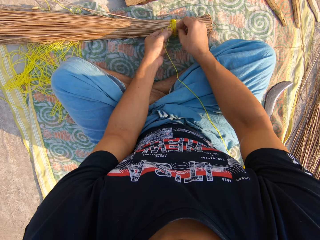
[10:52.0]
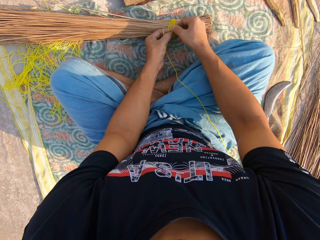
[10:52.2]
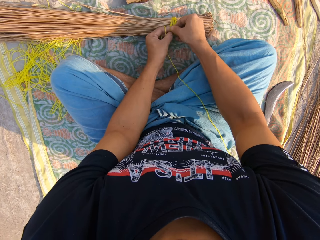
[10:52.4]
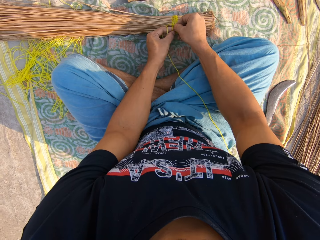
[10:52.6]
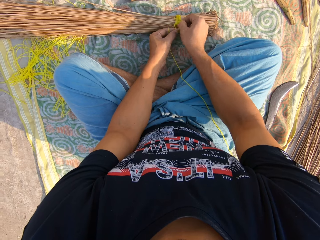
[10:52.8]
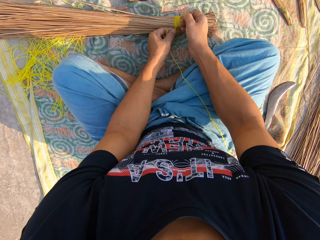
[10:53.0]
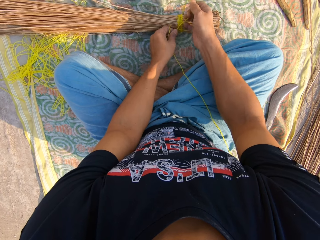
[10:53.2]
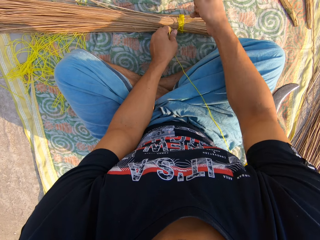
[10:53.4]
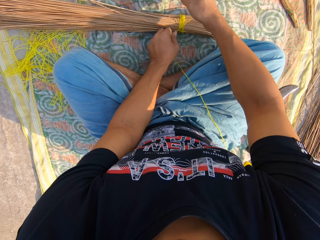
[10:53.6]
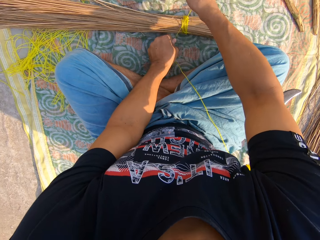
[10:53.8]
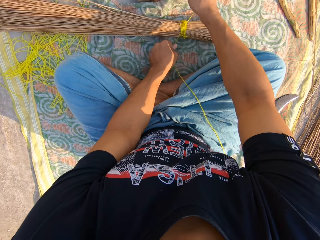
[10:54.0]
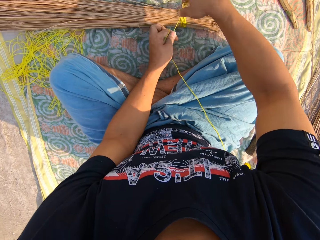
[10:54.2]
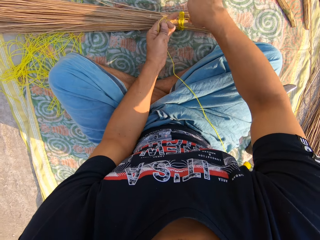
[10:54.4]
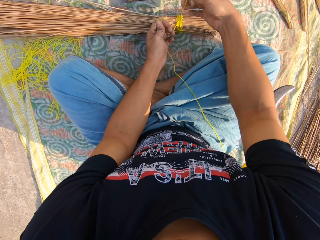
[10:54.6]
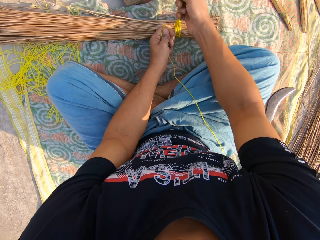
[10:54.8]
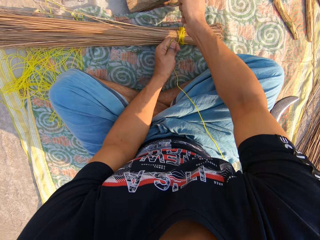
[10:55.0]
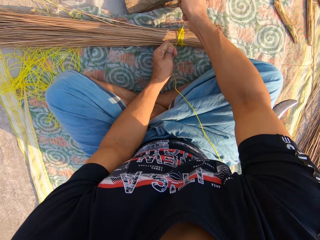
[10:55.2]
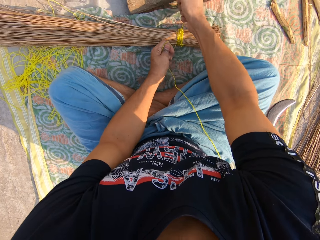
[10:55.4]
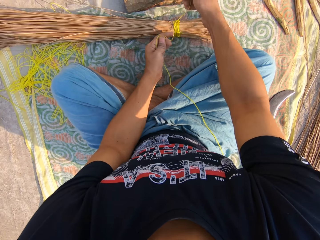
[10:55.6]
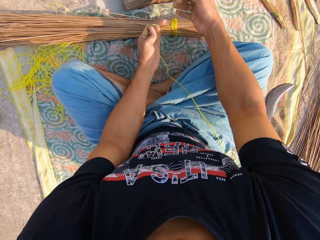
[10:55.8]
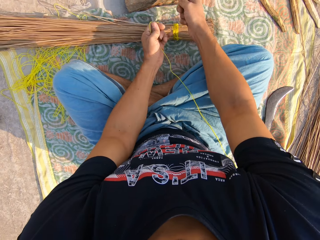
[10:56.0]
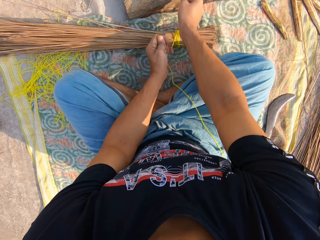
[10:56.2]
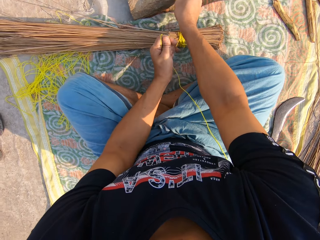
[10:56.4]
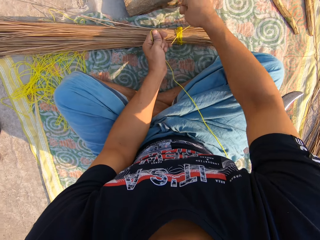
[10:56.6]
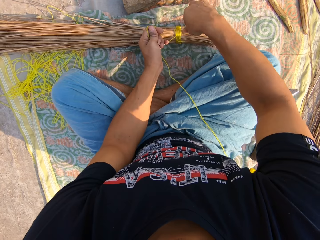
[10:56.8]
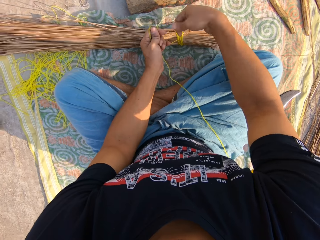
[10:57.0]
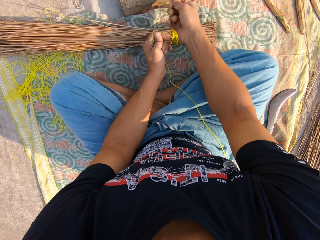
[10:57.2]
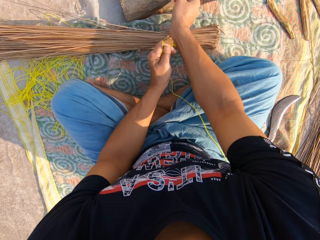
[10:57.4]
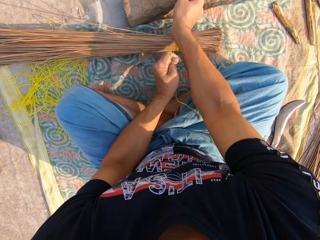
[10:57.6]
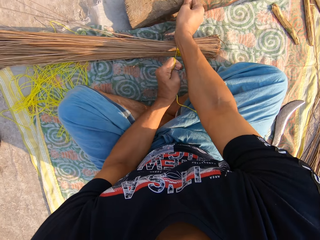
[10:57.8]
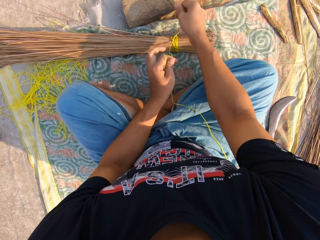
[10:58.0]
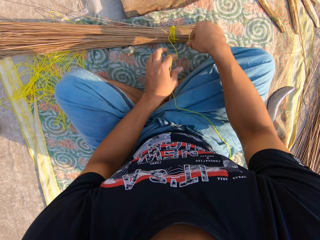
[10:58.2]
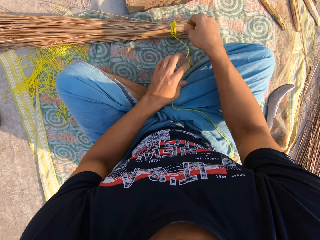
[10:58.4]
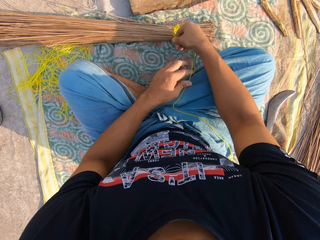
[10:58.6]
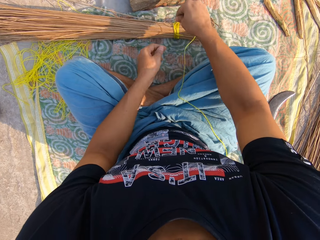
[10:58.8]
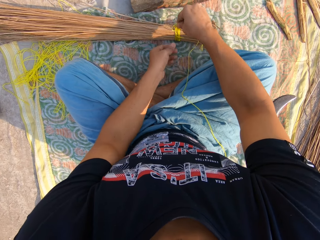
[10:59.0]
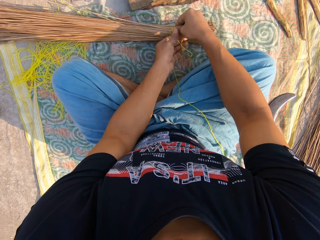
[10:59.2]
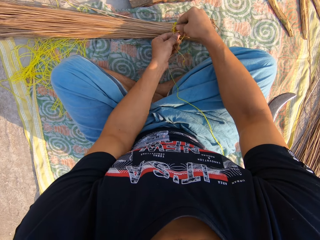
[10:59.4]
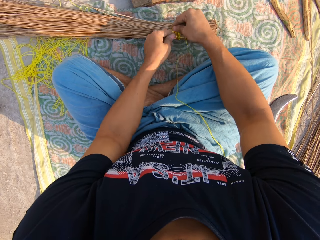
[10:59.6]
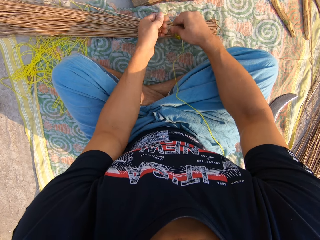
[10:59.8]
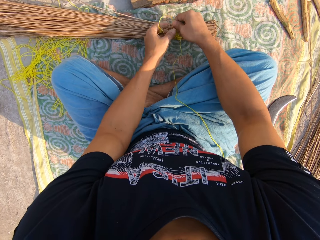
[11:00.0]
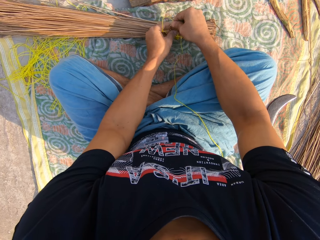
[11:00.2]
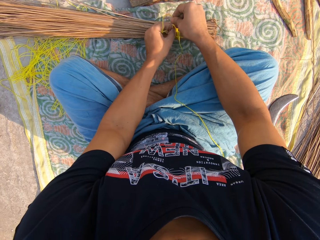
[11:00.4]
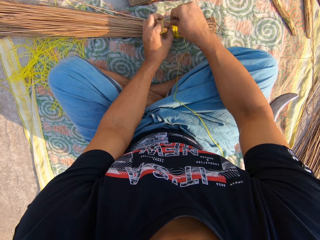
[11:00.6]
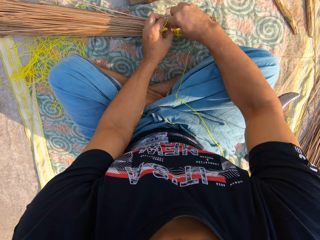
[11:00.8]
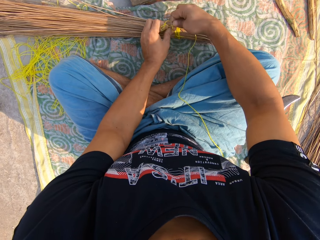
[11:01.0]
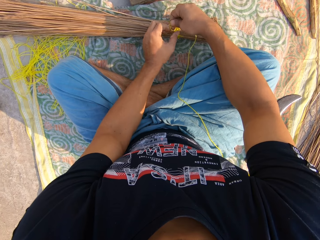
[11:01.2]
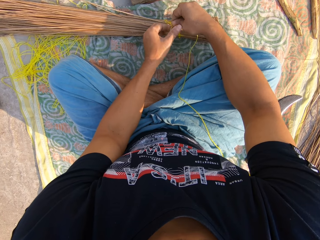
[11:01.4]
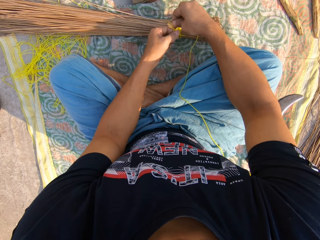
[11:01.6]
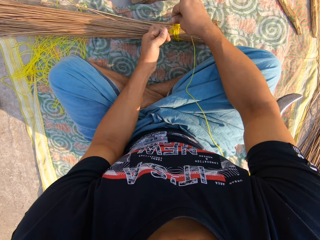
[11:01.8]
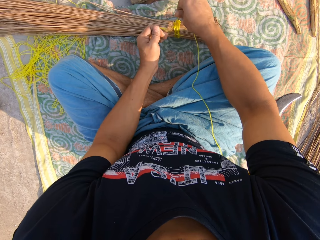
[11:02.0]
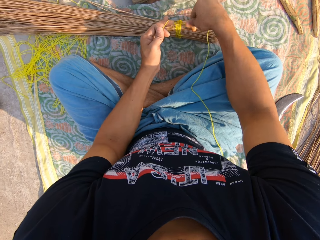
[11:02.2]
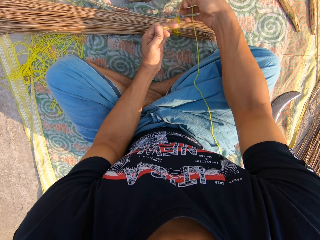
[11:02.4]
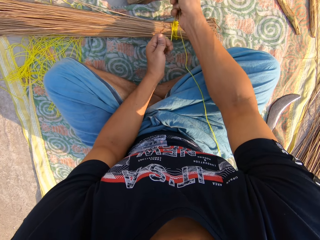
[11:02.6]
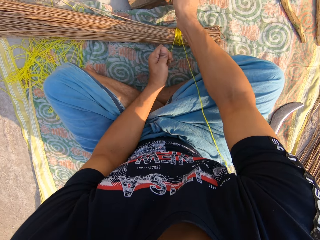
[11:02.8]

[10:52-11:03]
The camera wearer tightens the rope. They tie a knot.

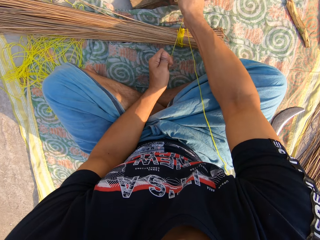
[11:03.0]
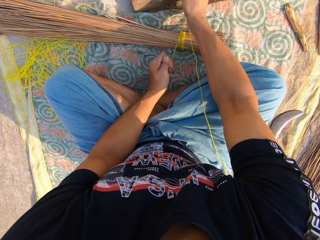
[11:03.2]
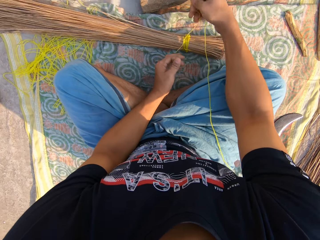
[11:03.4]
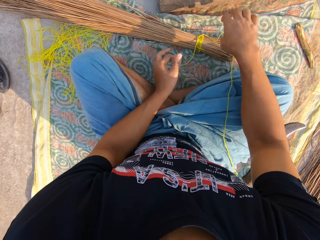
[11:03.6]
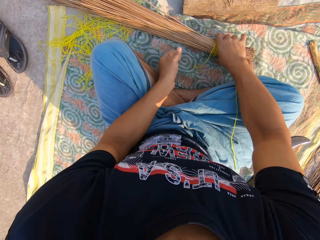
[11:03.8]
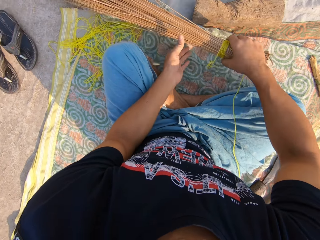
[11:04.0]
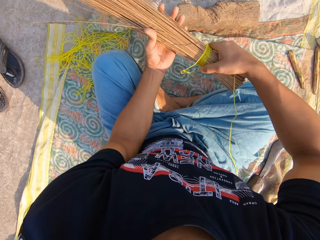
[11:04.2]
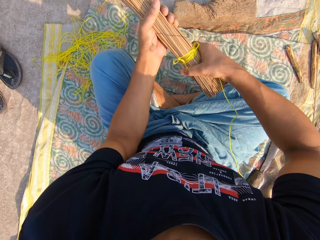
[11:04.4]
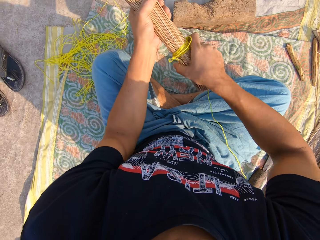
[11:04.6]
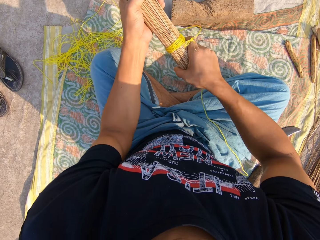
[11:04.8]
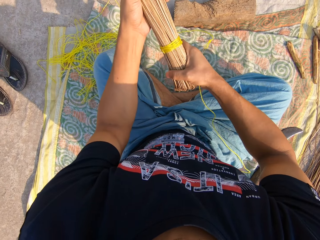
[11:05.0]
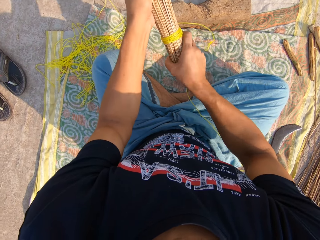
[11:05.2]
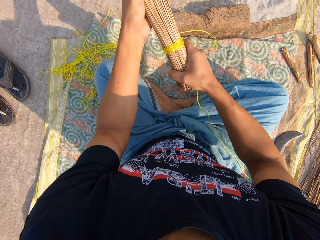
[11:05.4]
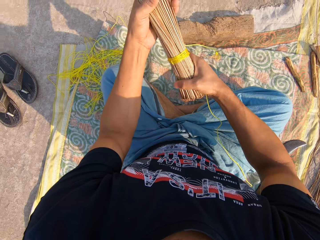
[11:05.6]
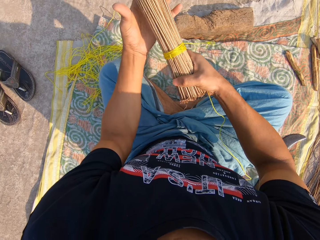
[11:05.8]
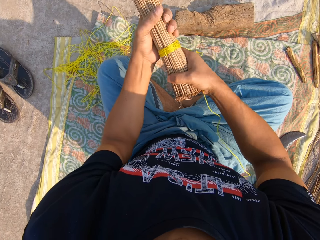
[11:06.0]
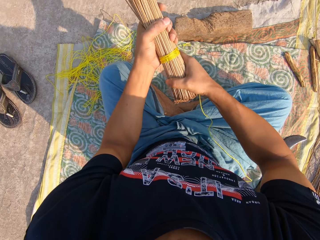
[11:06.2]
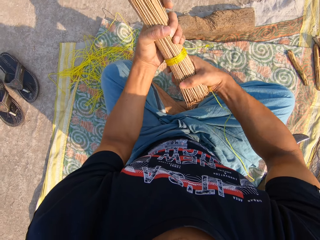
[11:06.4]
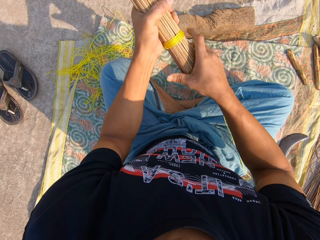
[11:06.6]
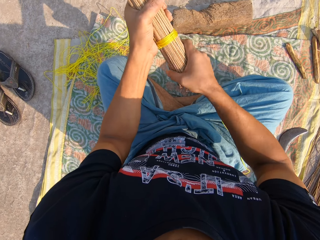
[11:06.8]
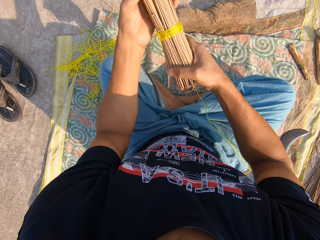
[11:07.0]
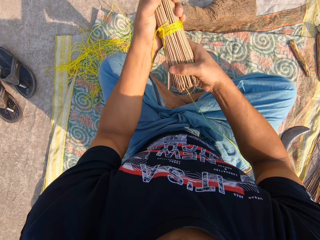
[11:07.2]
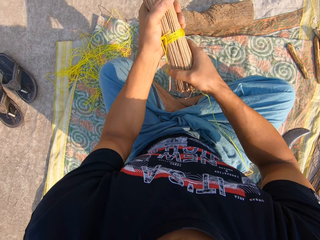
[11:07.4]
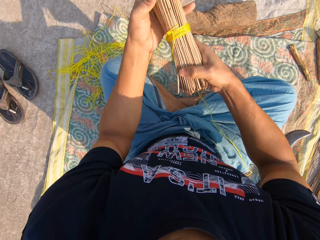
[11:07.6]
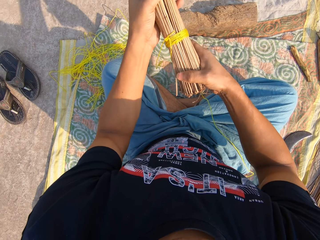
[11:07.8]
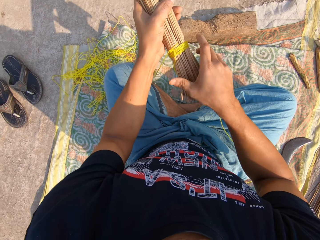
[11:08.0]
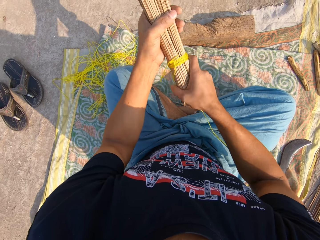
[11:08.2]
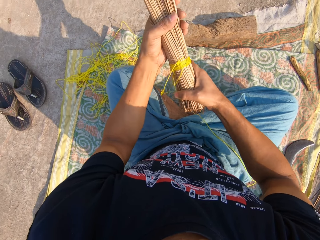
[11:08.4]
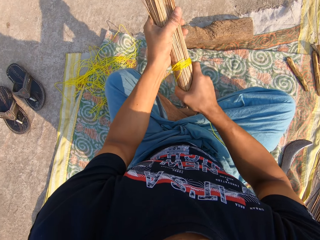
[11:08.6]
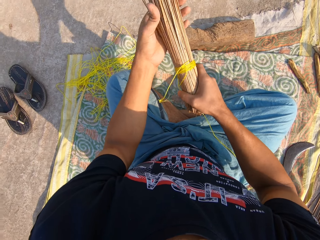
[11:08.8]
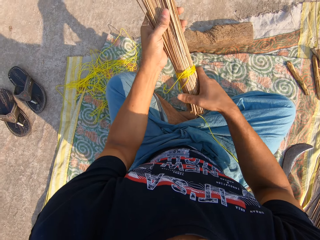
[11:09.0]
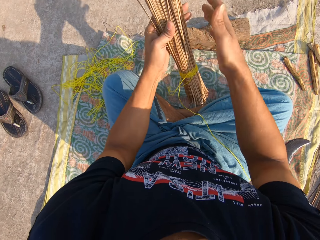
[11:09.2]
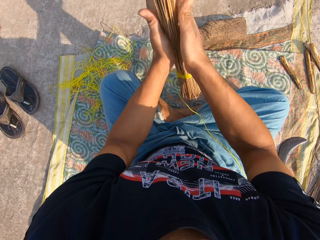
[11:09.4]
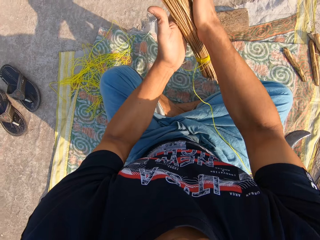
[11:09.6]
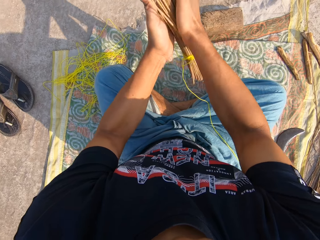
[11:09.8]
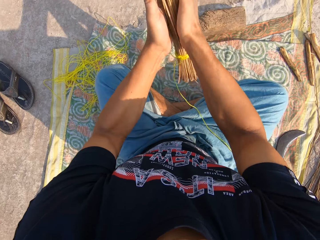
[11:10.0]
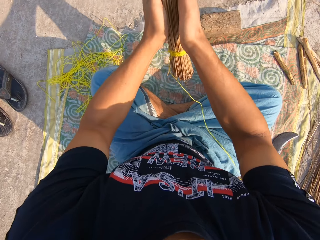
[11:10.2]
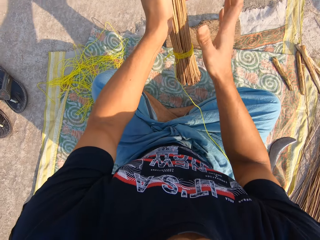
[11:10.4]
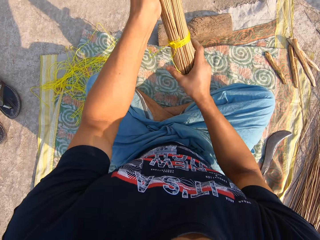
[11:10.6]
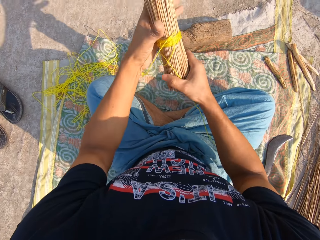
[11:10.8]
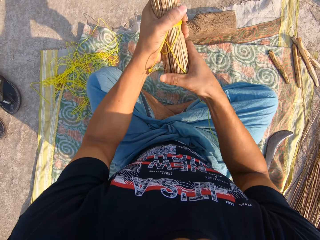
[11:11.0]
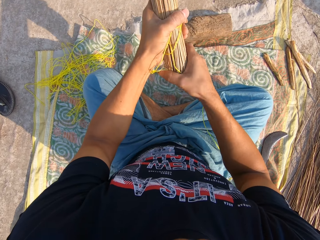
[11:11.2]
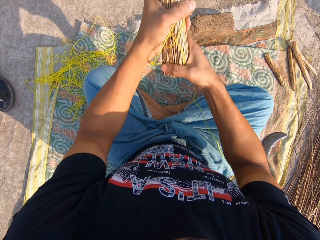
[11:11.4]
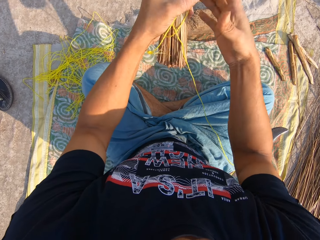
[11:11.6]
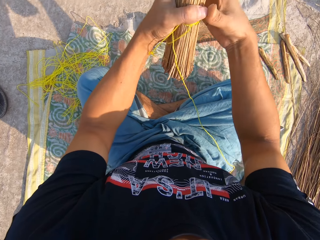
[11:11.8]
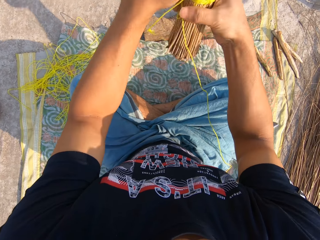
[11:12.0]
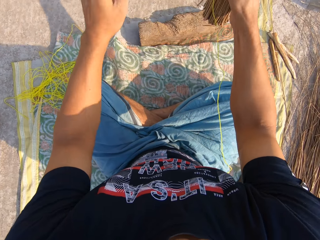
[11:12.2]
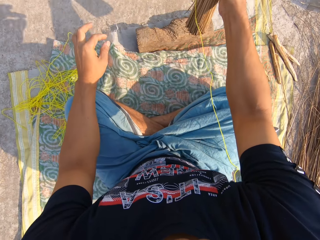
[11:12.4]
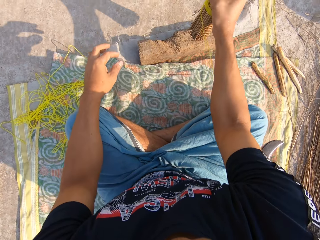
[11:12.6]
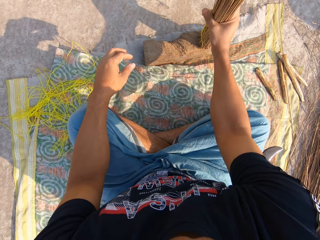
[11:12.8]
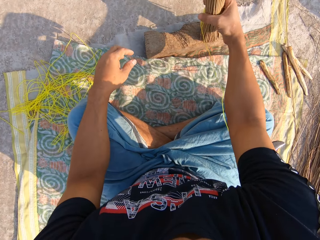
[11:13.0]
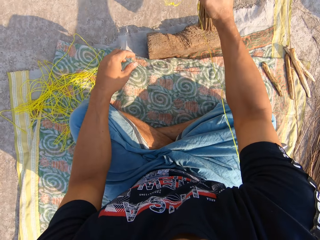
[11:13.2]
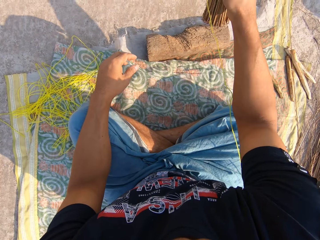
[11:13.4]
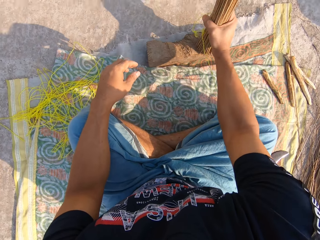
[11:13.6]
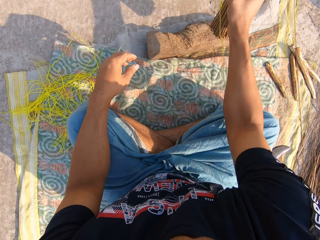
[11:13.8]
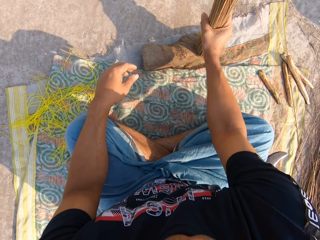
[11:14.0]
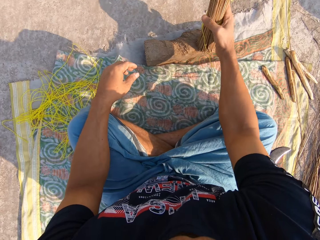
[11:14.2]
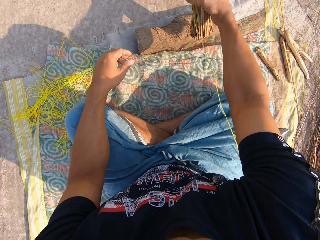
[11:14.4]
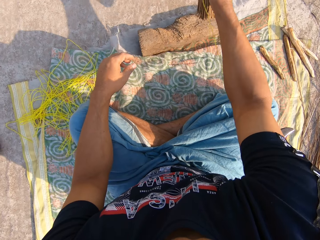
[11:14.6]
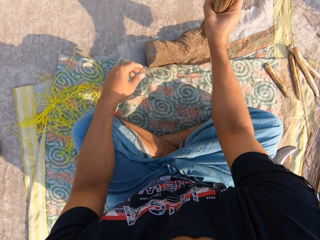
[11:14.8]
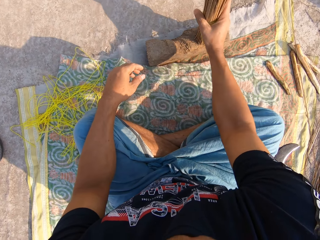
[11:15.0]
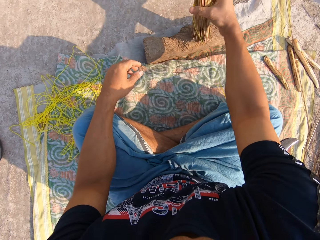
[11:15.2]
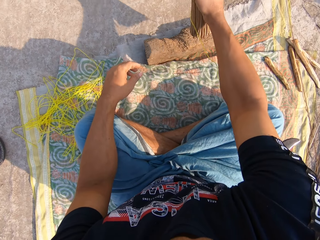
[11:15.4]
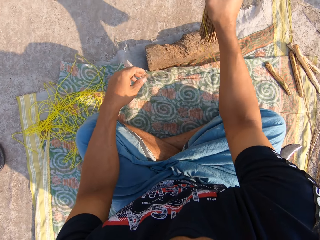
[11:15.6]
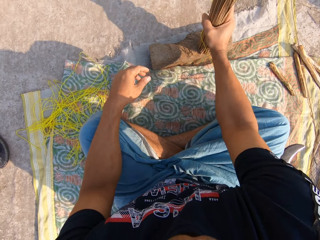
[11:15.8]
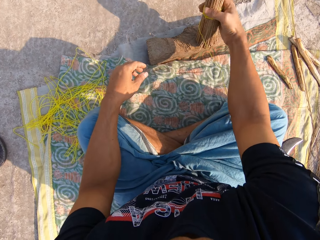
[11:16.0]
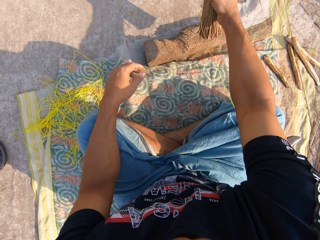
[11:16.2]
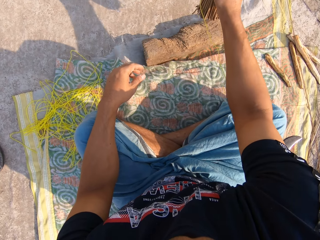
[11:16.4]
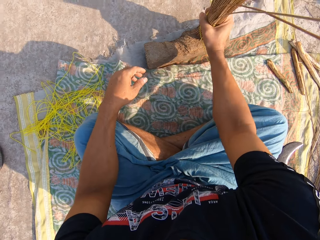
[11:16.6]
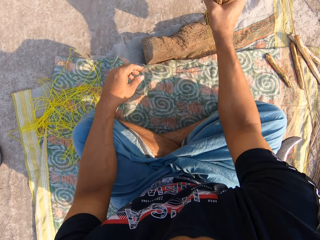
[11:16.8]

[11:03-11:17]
The camera wearer adjusts the broom with both hands. He hits the broom on a wooden stump with his right hand.
